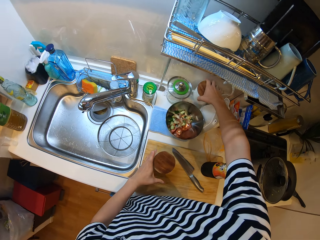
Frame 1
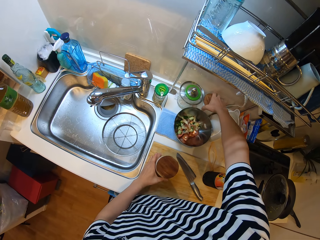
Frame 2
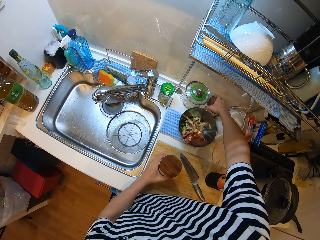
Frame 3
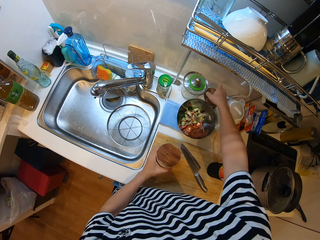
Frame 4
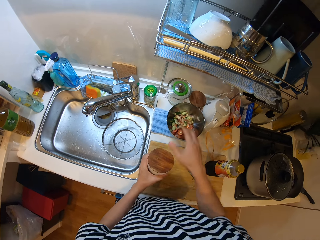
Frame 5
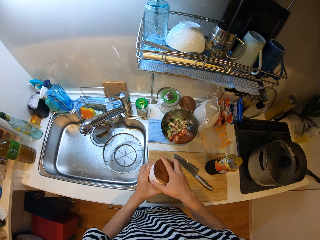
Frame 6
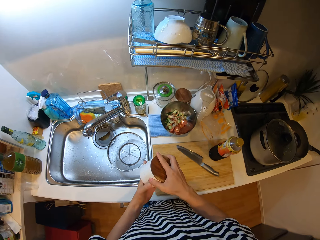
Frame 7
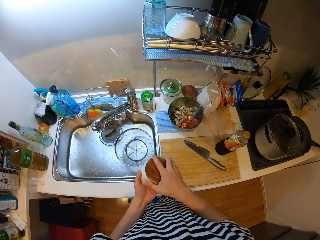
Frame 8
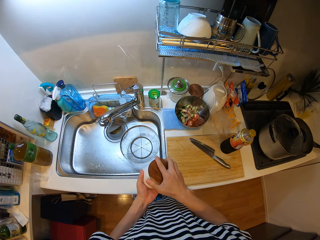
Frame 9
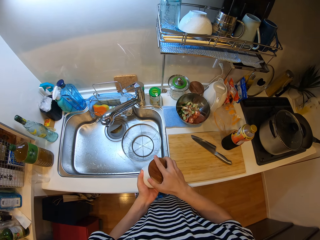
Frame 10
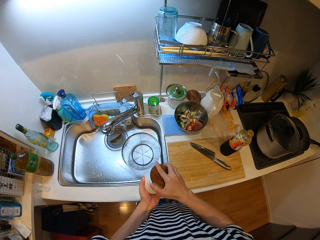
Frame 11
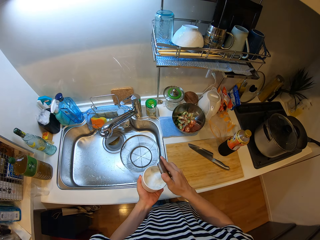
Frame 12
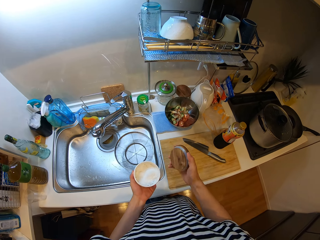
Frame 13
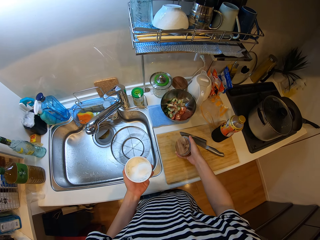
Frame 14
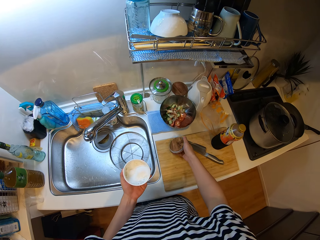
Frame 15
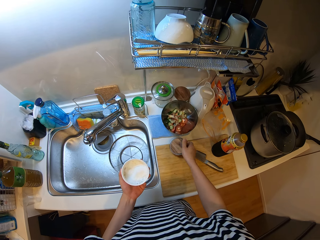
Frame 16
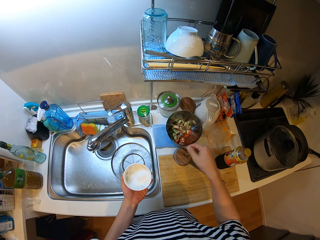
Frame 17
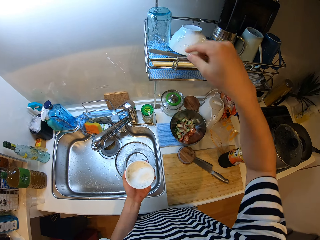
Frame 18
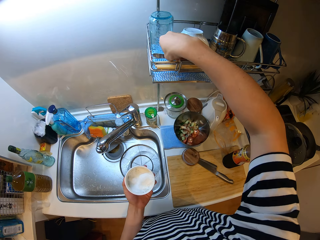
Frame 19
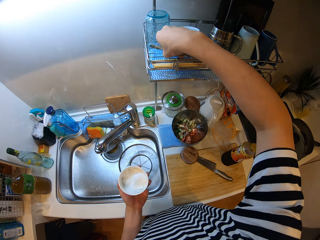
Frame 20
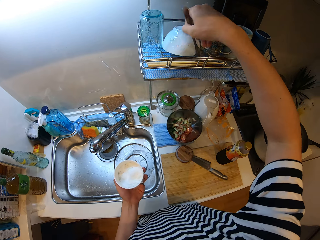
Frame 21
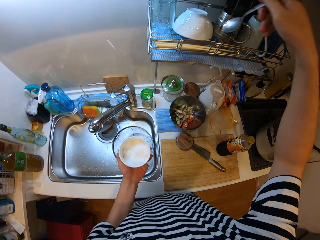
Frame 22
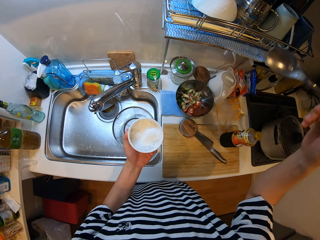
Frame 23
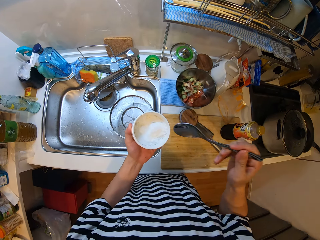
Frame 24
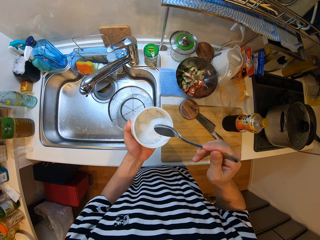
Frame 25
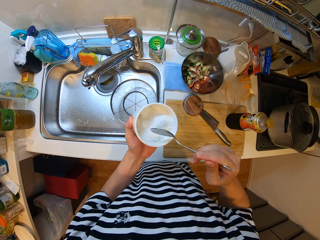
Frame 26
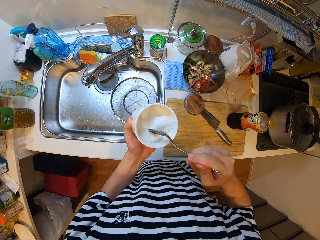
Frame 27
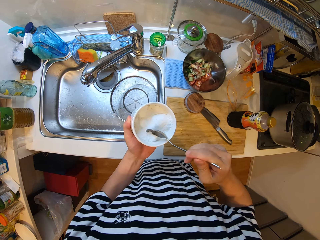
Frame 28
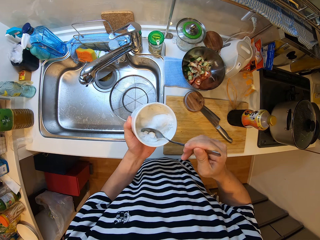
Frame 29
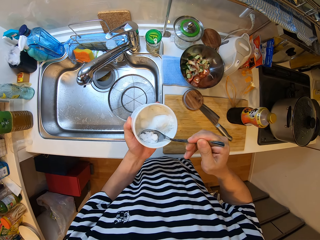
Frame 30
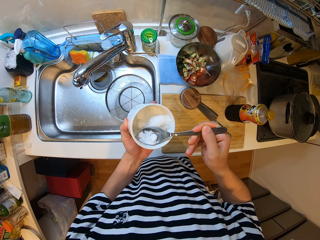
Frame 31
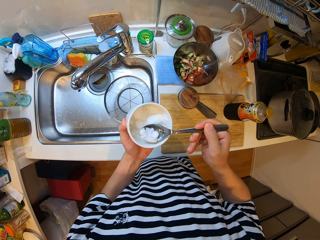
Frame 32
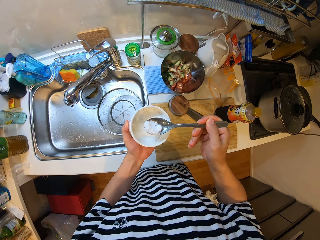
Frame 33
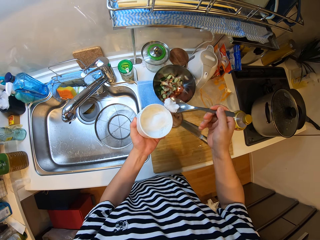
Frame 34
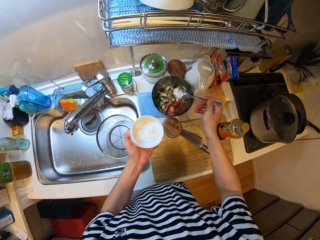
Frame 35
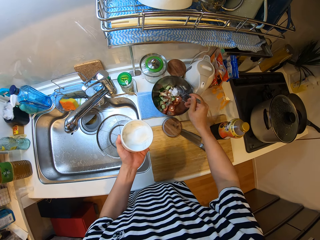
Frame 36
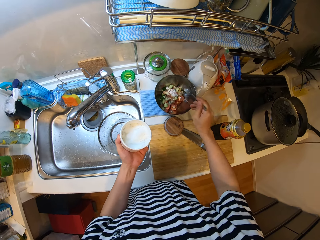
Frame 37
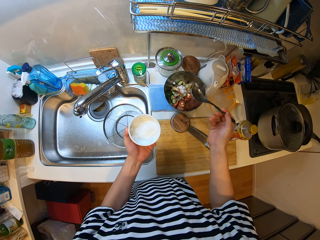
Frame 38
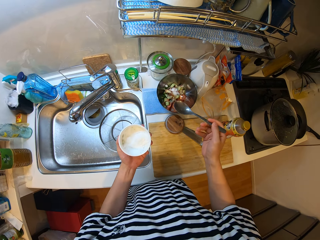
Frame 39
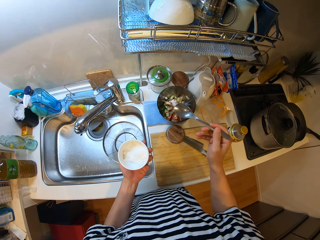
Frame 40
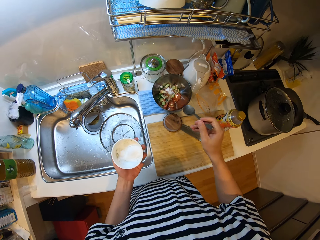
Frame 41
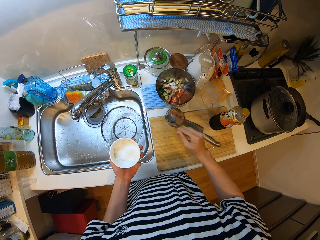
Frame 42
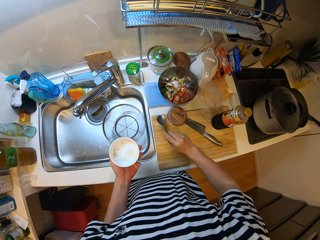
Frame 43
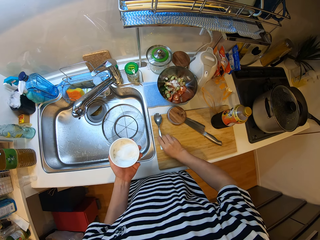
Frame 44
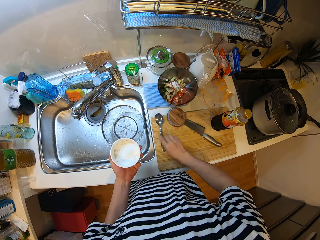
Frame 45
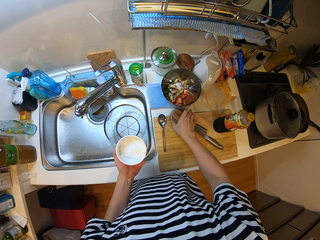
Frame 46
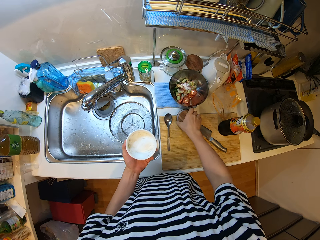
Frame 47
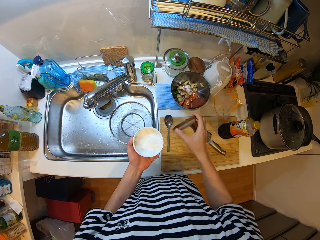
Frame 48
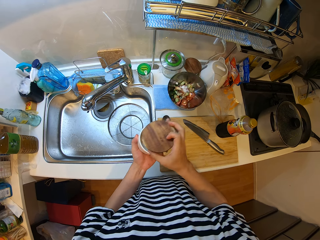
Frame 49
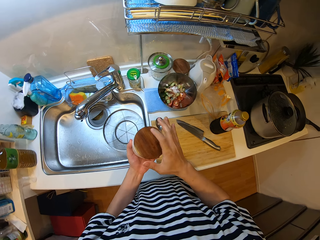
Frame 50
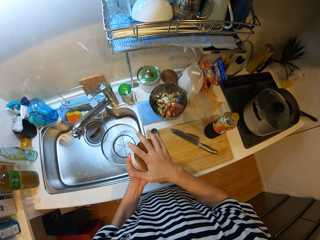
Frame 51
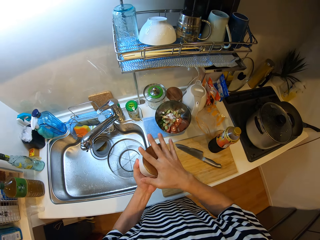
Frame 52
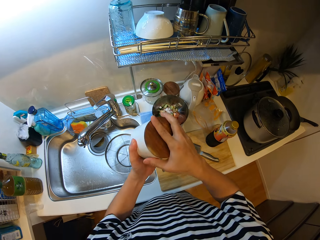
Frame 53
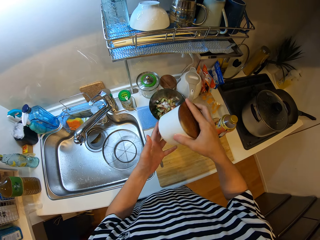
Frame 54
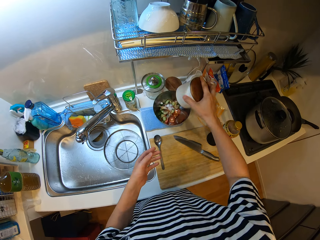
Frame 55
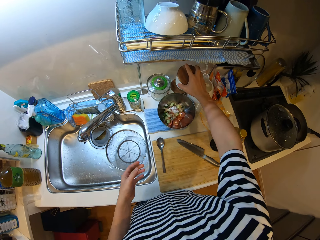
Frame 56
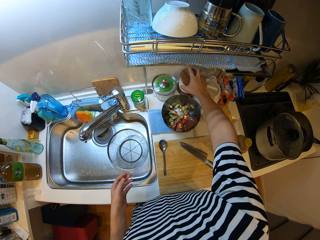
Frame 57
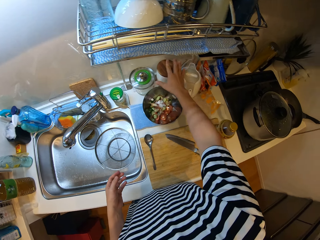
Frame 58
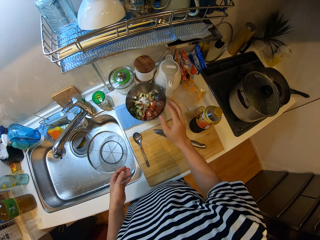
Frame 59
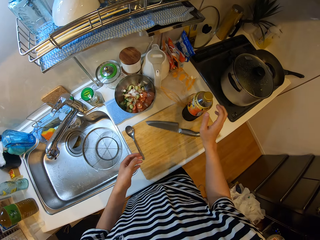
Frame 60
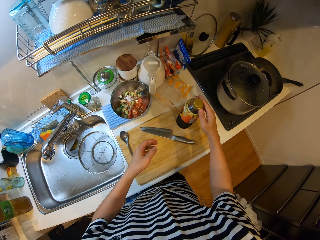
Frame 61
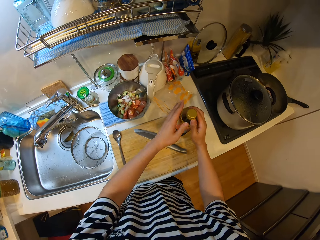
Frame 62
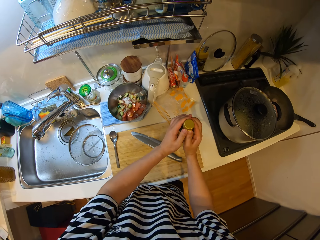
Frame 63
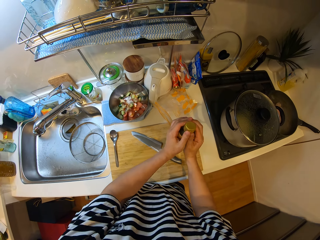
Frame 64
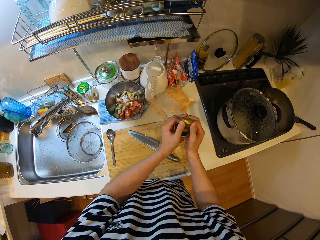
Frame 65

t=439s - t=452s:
The camera wearer returns the seasoning container in her hand on a kitchen worktop. She takes the seasoning container on the chopping board. She opens the seasoning container. She places the lid of the seasoning container on the chopping board. She takes a spoon from the rack. She scoops some salt from the container with the spoon. She puts the salt into the veggies in the bowl on the kitchen slab using the spoon. She places the spoon on the chopping board. She takes the lid of the container from the chopping board. She covers the seasoning container with the lid. She places the container on the other seasoning container on the slab.

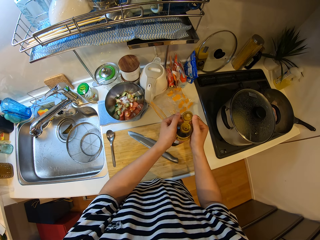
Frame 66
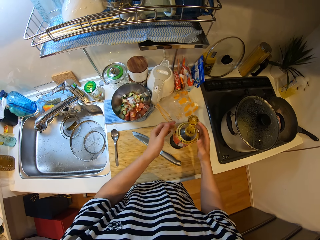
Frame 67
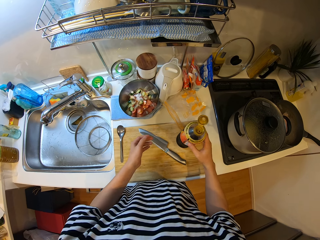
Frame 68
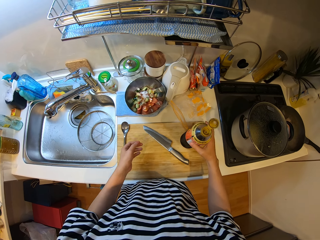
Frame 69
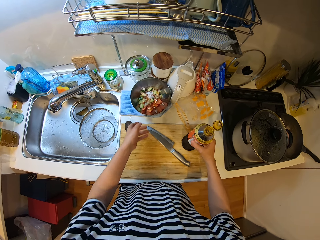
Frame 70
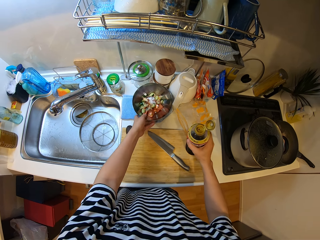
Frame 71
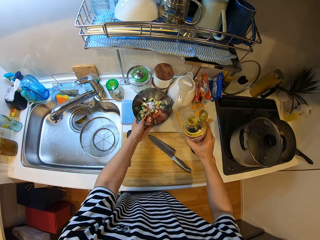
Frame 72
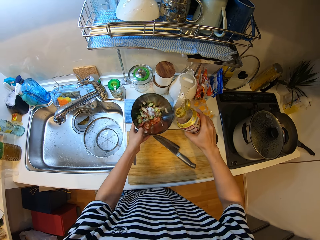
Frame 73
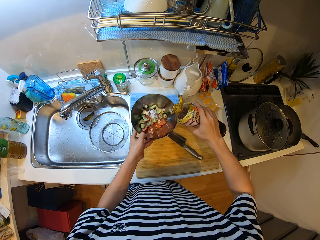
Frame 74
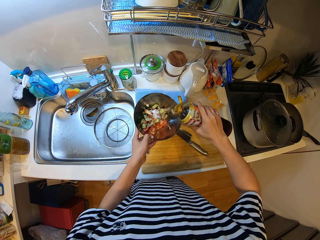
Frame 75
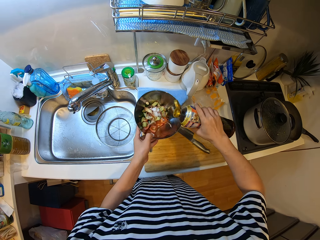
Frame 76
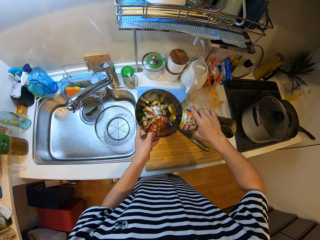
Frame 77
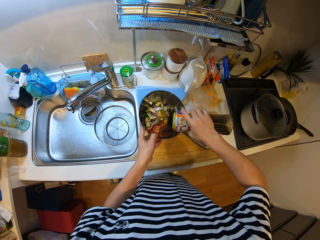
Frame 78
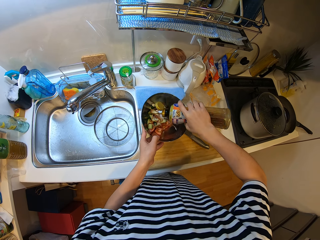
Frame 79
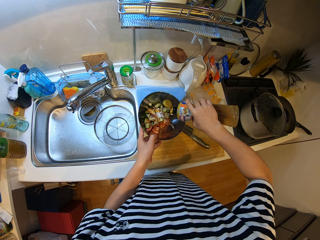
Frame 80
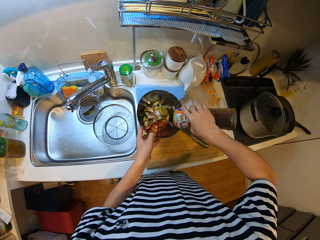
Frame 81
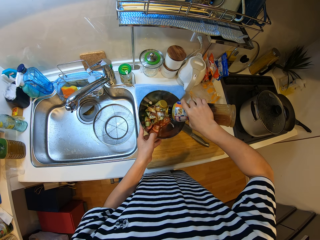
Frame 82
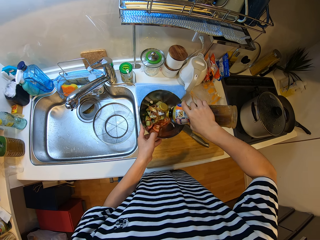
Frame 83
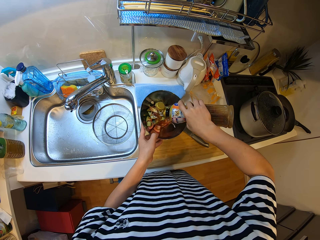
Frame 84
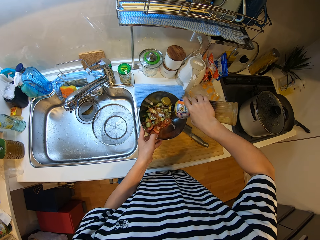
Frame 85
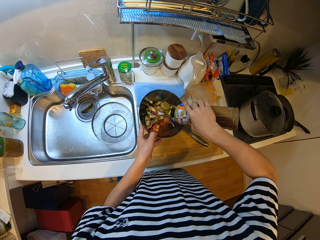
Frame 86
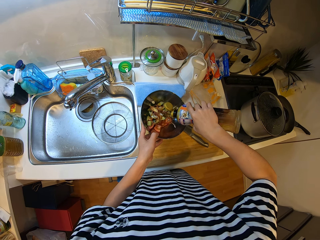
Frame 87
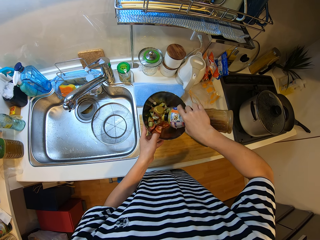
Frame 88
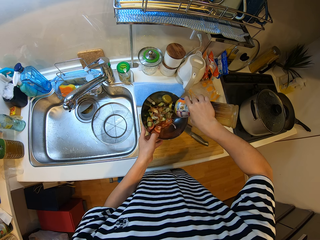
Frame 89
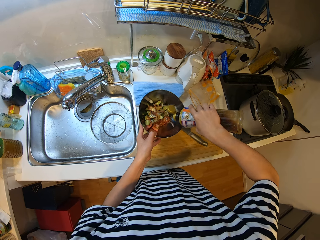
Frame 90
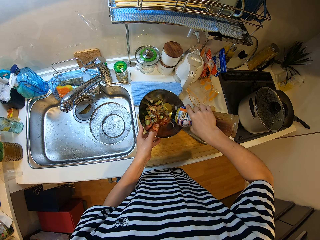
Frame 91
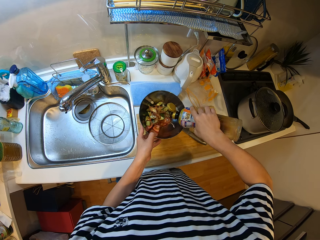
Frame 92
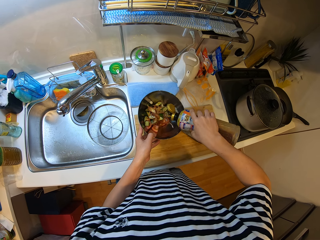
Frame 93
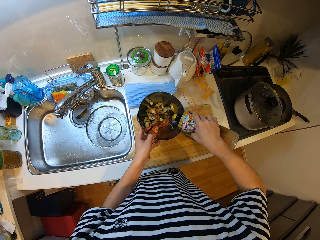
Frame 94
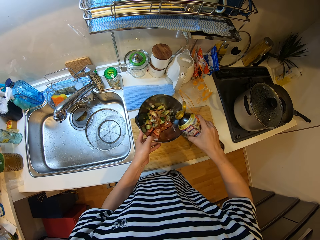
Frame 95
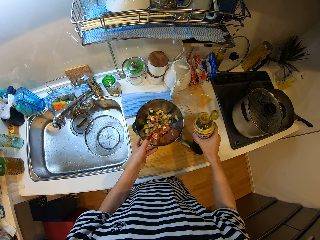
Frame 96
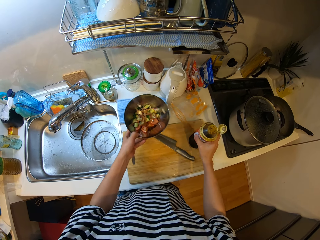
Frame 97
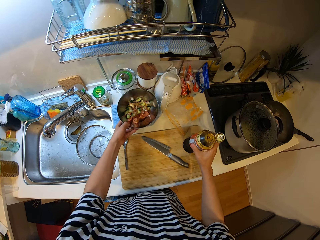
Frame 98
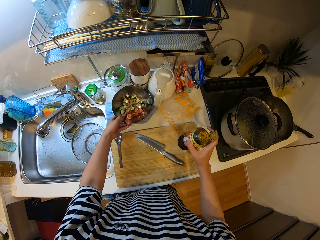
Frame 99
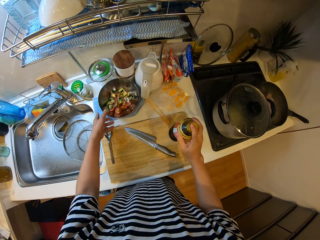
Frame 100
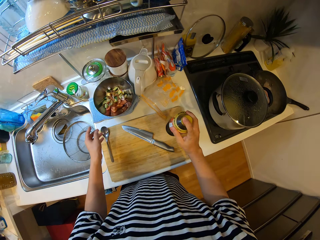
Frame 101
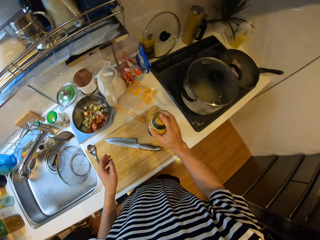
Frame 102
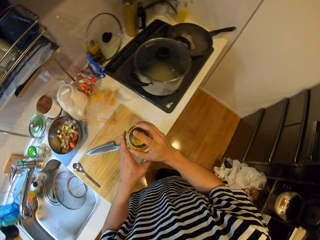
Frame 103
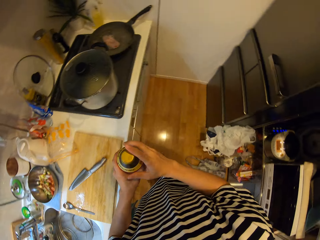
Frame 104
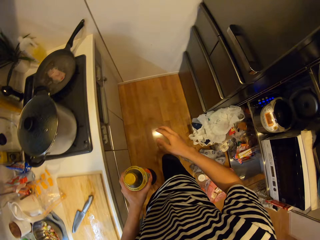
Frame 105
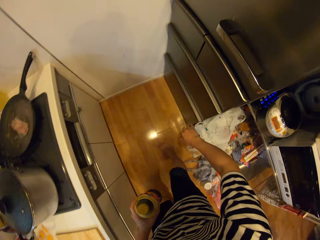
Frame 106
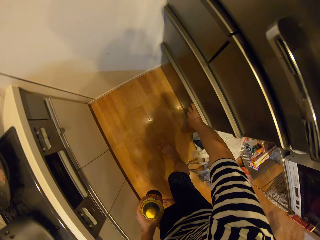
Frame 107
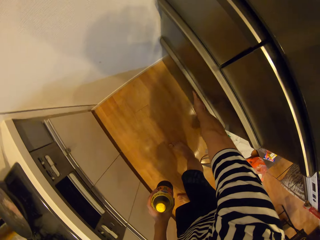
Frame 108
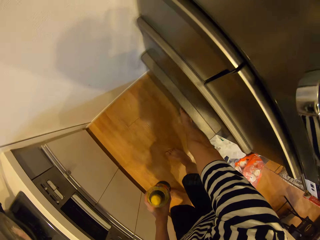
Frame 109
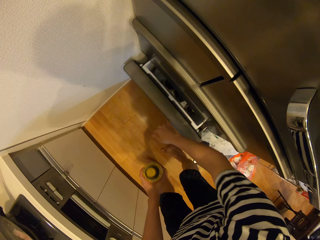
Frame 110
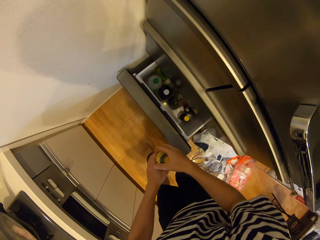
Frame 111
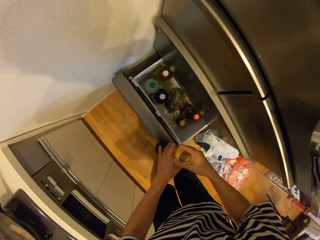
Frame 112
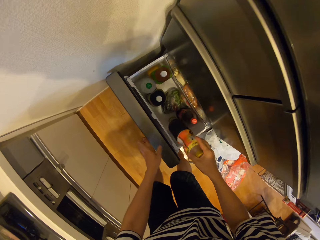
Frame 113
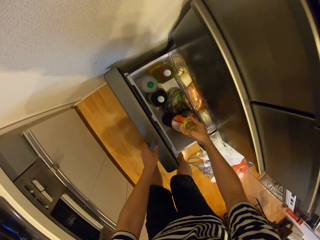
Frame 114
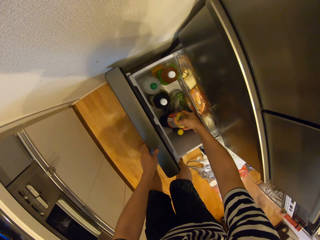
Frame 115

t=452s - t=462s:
The camera wearer opens the bottle on the chopping board. They pick up the bottle. They take the bowl from the slab. They pour some content of the bottle, vinegar, on the veggies in the bowl. They place the bottle on the chopping board. They place the bowl on the slab. They close the bottle. They take the bottle to the fridge. They open the fridge drawer.
